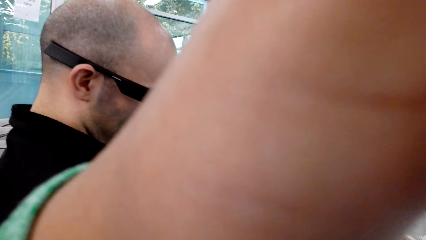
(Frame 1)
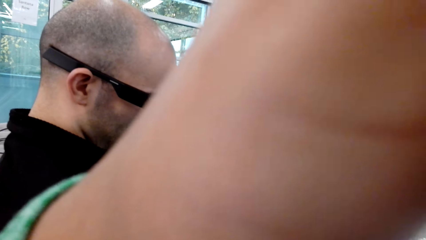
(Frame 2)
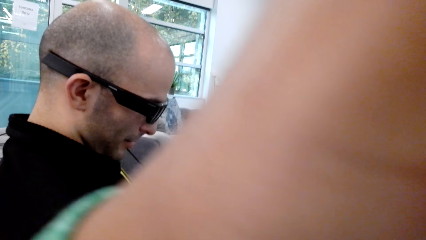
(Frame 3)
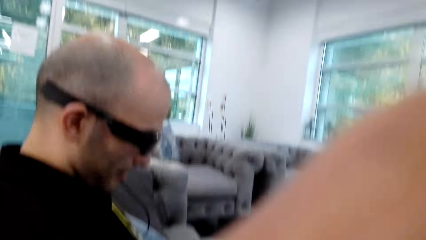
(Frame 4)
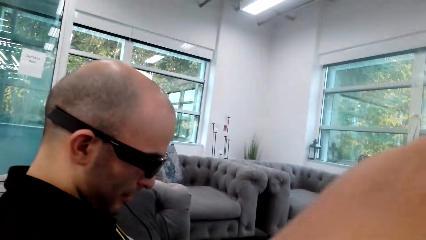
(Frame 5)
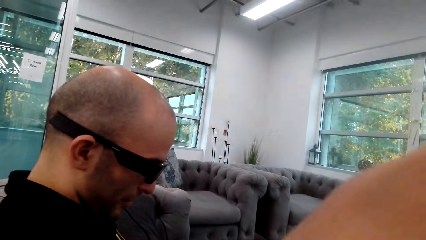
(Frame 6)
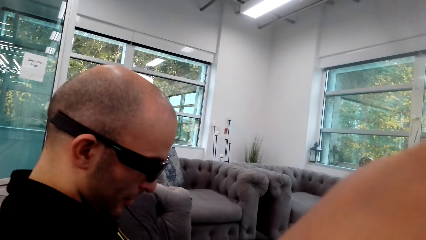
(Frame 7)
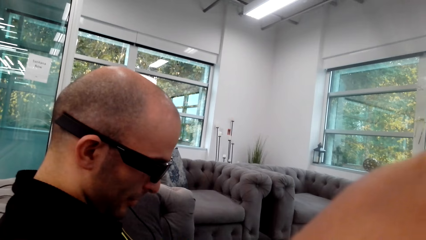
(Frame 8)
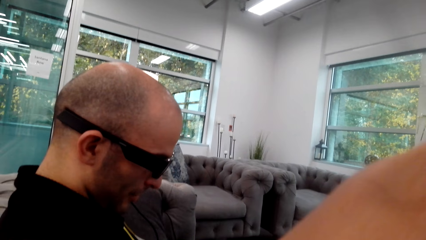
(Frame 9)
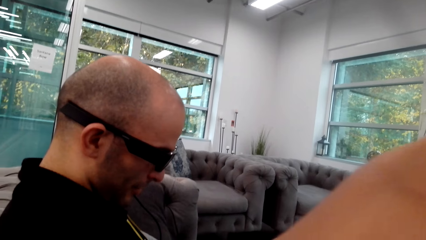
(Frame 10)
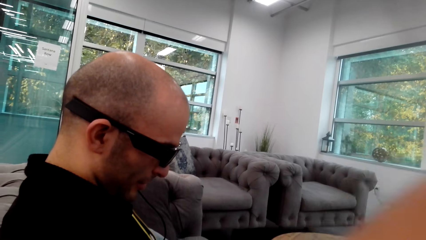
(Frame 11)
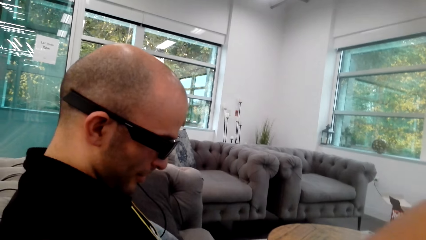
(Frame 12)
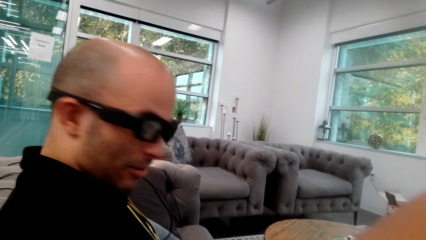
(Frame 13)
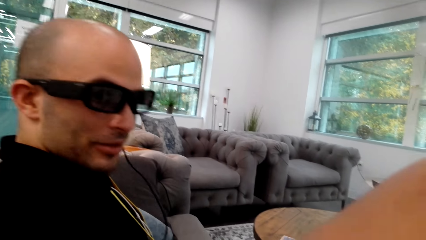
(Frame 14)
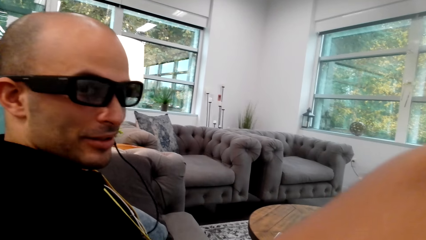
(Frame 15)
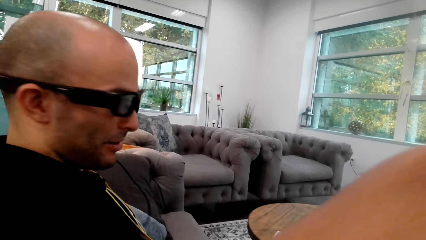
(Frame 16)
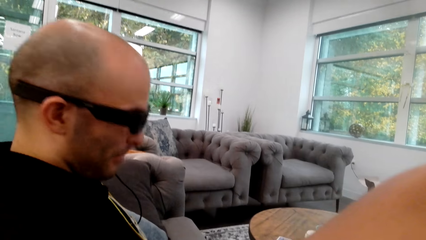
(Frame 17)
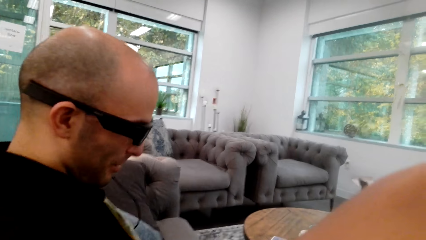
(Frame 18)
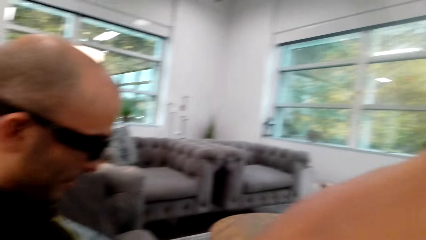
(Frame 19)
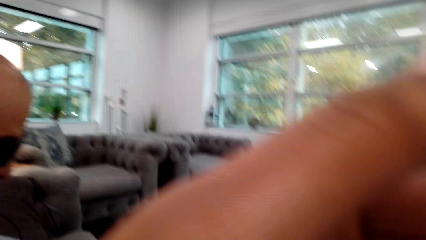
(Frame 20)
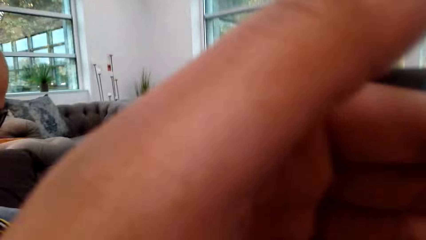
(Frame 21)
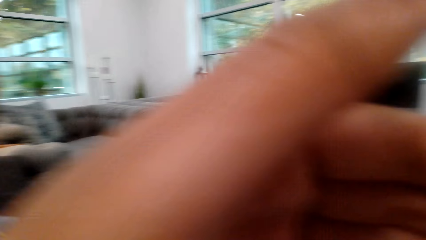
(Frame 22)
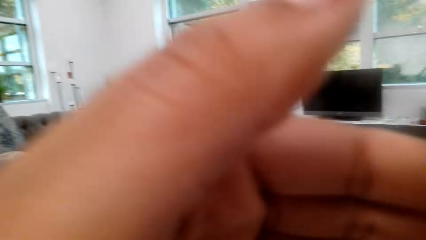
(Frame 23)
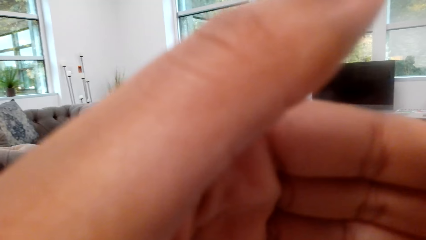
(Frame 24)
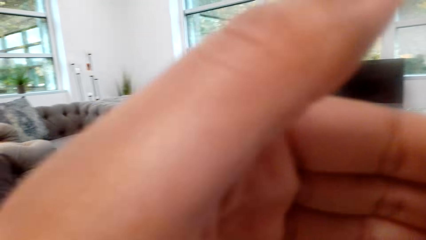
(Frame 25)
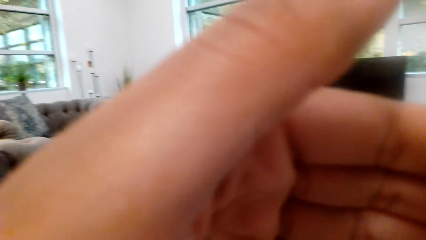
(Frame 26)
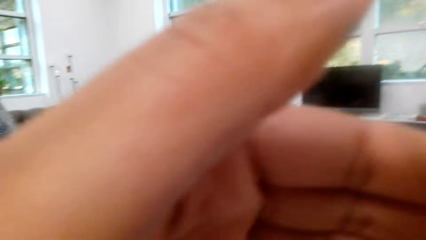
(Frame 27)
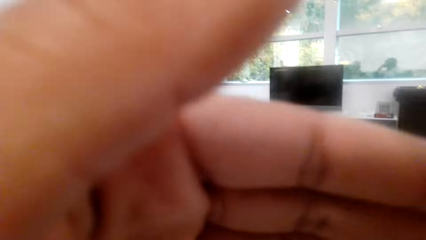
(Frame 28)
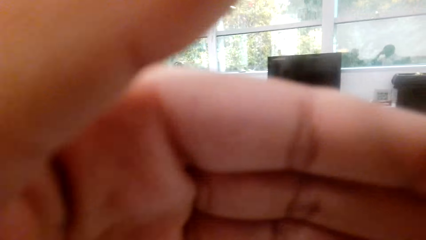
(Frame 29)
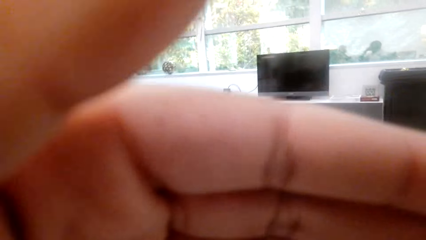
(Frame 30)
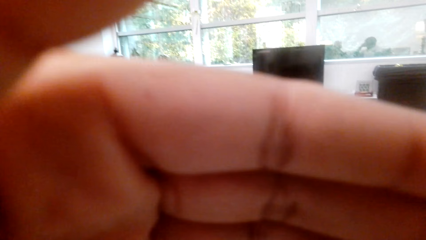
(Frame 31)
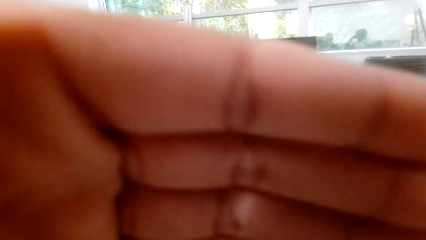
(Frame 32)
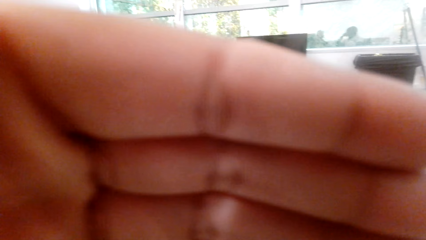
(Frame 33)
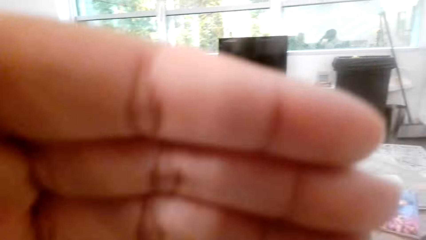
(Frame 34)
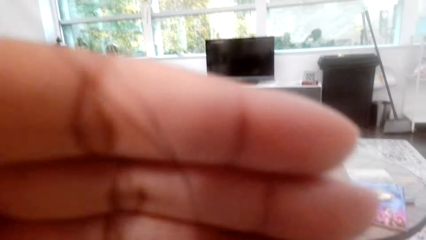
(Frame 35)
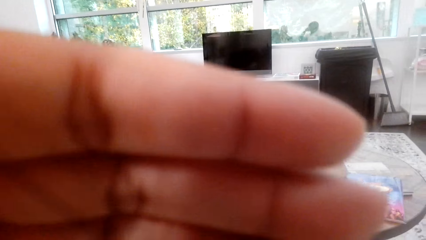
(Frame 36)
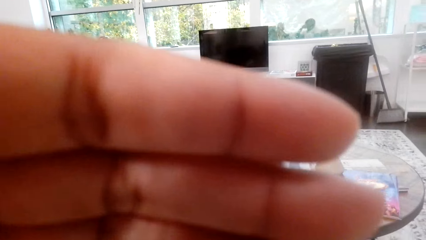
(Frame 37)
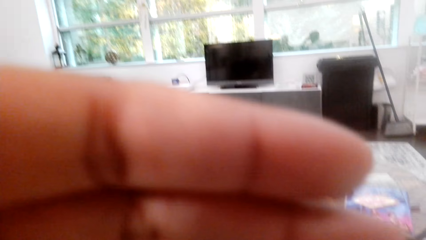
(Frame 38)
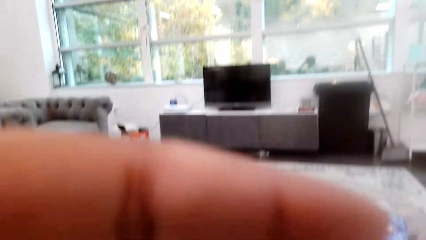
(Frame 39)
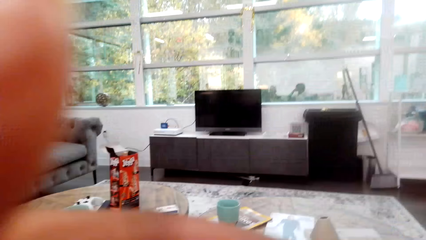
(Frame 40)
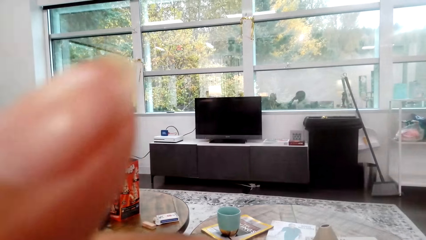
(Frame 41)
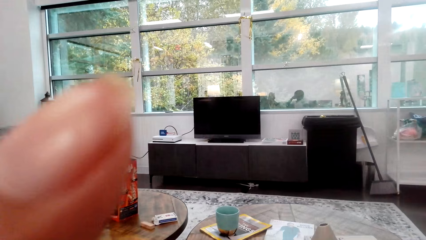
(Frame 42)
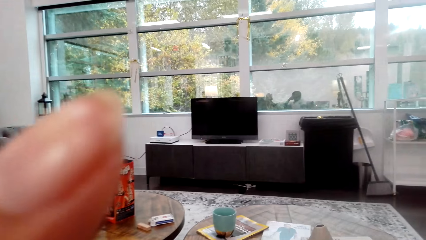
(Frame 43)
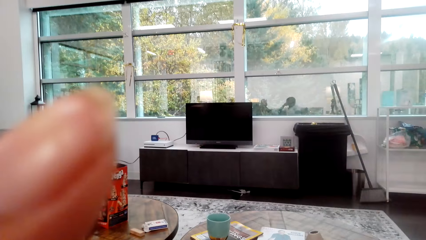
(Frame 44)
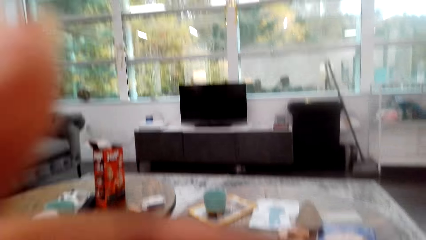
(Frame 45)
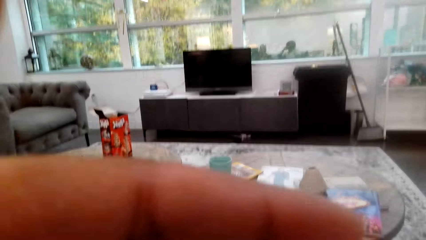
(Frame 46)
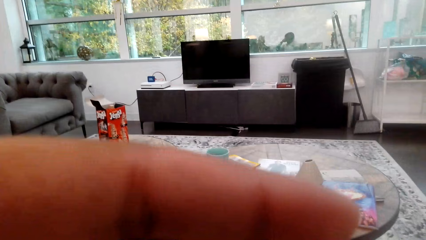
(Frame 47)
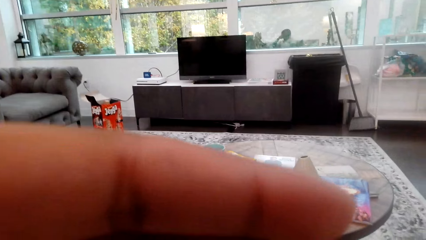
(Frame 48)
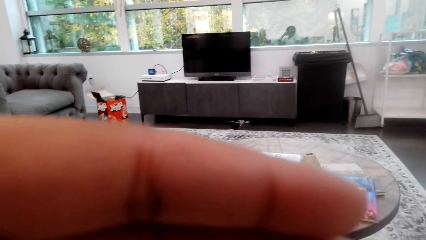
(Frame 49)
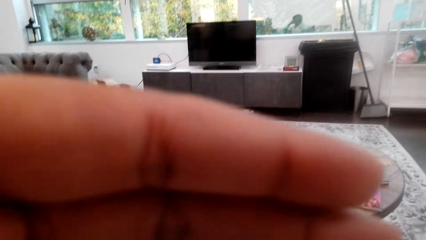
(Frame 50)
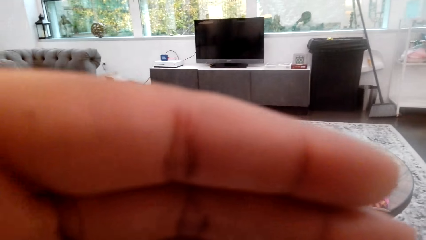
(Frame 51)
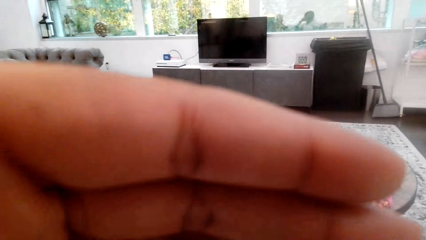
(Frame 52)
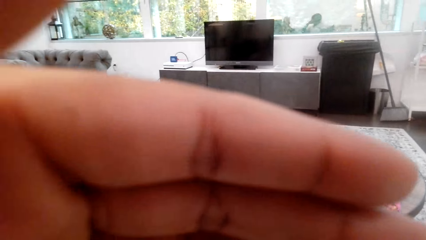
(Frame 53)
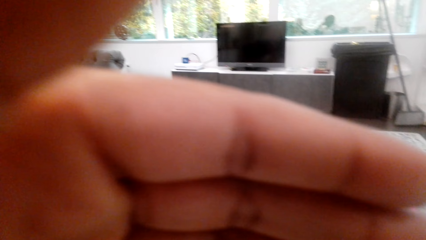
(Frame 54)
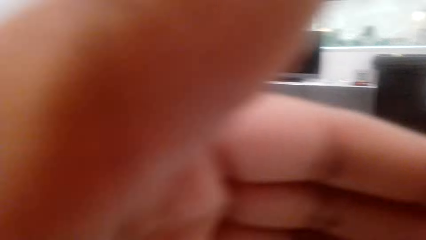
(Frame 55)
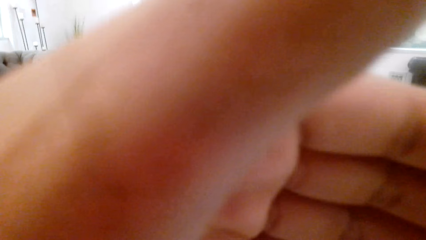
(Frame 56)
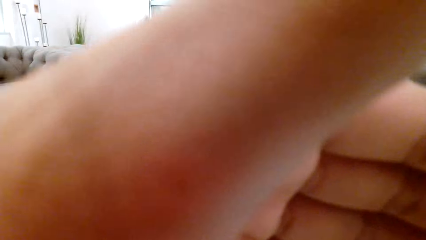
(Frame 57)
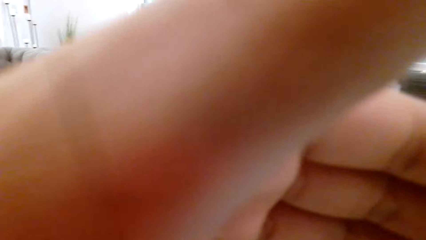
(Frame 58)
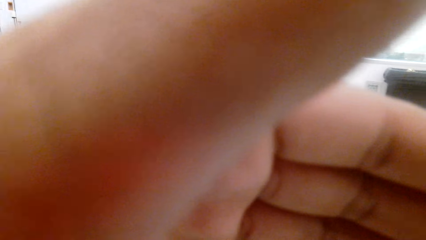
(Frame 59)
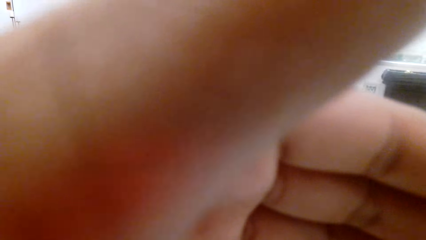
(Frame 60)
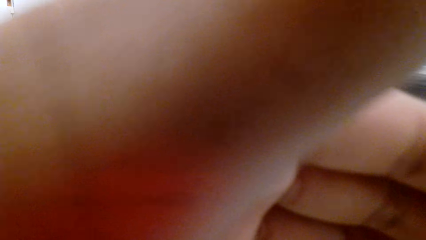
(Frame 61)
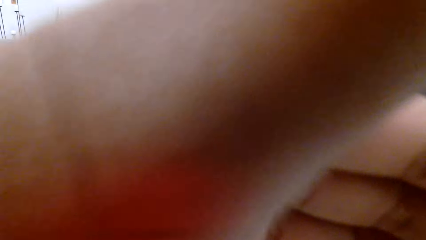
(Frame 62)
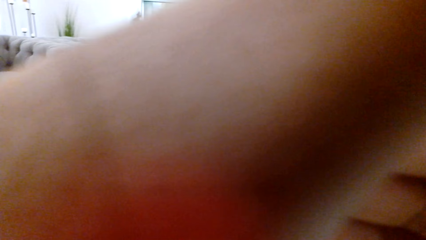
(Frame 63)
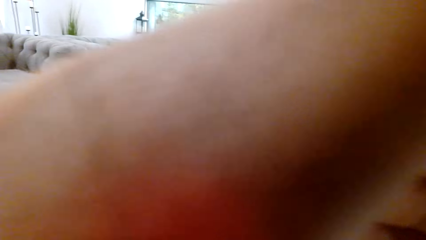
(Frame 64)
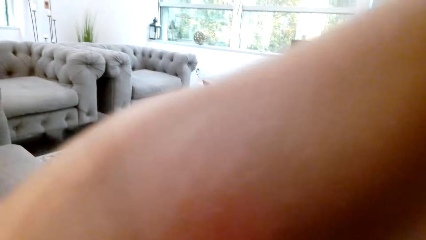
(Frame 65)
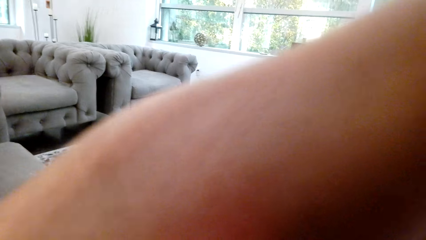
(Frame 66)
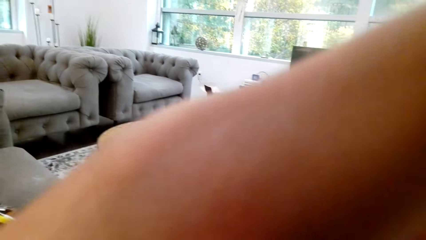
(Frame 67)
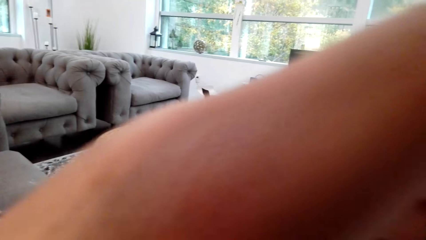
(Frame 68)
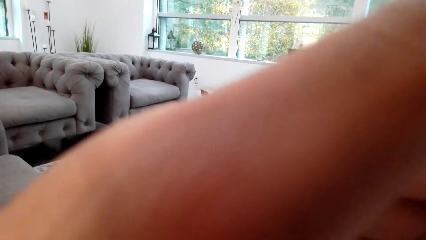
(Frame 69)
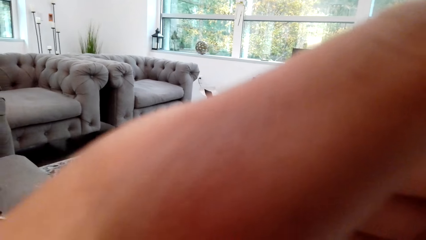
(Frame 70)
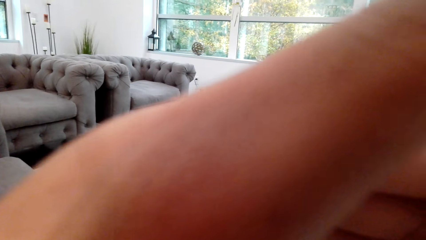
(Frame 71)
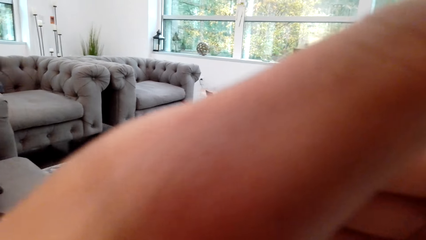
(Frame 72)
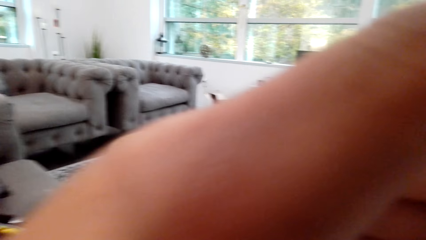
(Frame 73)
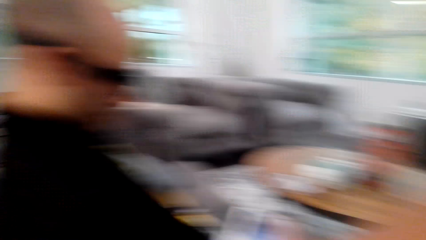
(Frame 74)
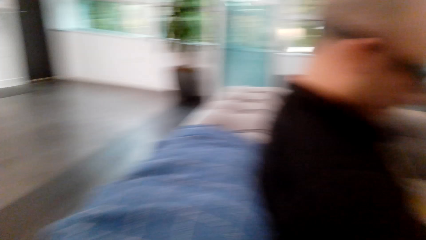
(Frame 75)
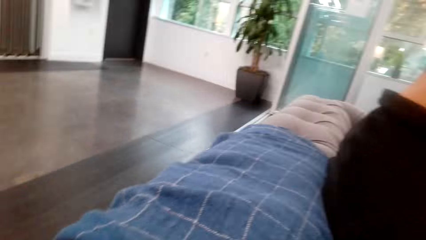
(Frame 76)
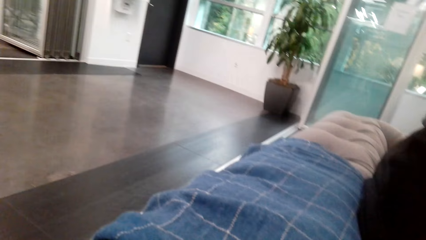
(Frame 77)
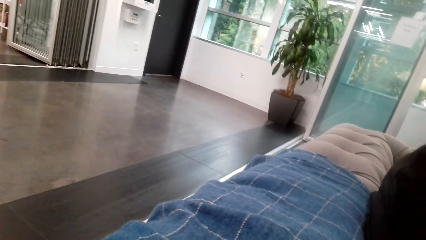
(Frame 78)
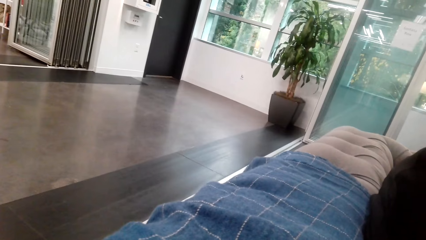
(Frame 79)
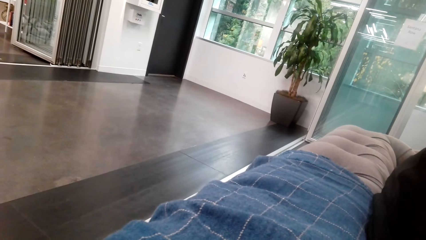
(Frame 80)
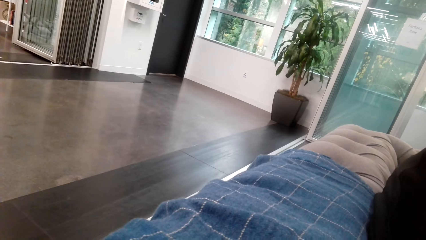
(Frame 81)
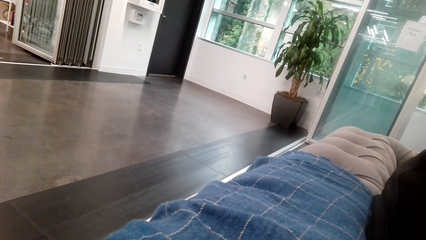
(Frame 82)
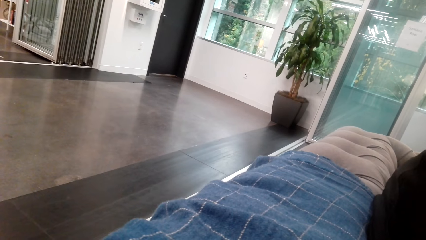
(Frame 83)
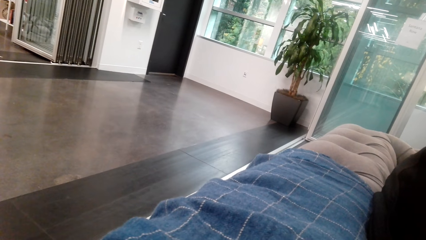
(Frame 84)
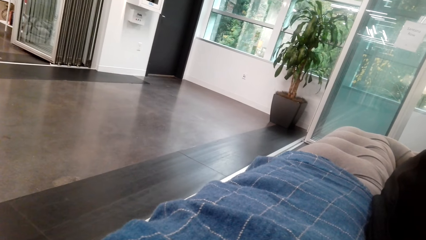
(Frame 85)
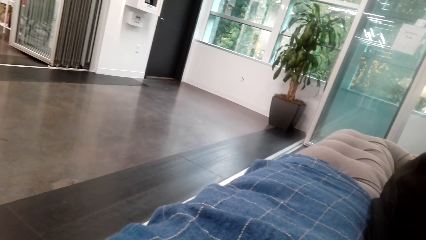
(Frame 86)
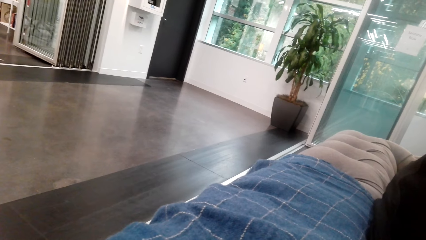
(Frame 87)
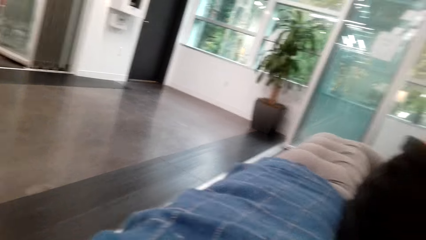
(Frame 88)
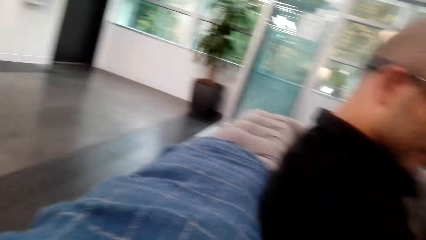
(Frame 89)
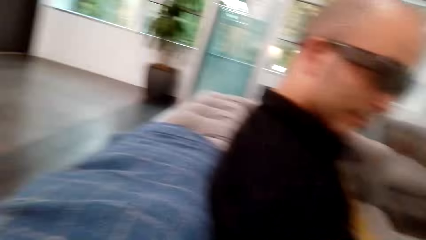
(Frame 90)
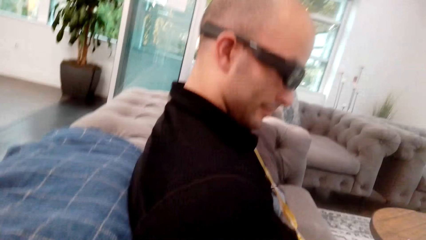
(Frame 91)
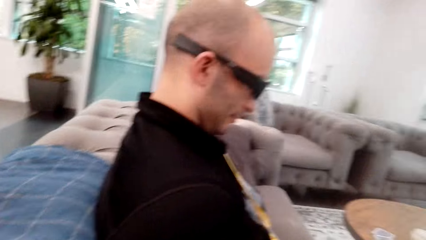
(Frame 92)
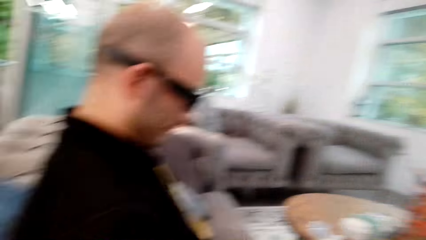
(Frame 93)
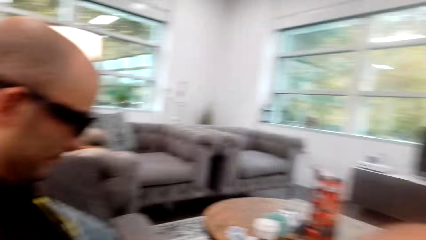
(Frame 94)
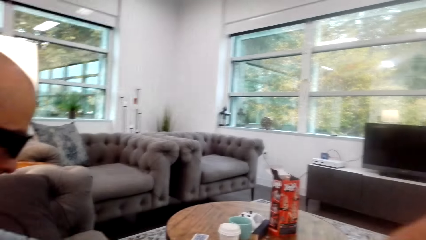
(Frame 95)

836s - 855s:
A man converses with the camera wearer. The camera wearer does something. They look aside and look around.
